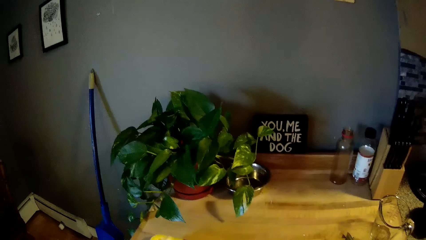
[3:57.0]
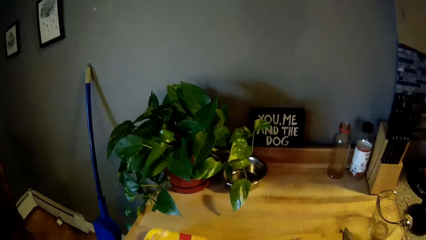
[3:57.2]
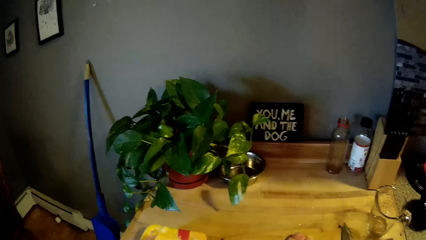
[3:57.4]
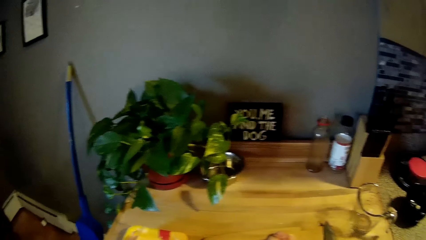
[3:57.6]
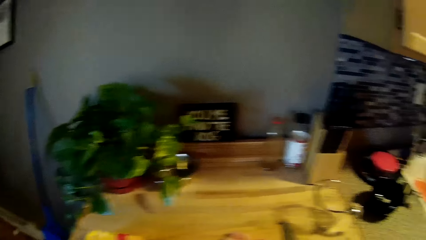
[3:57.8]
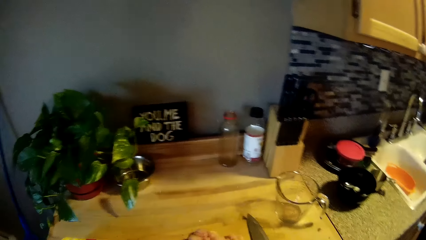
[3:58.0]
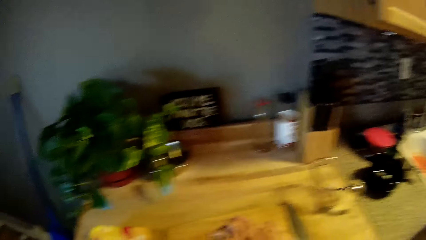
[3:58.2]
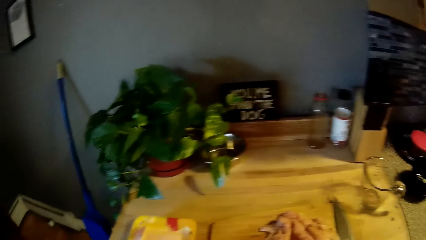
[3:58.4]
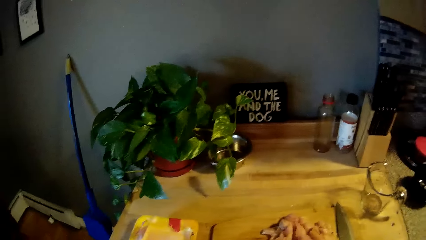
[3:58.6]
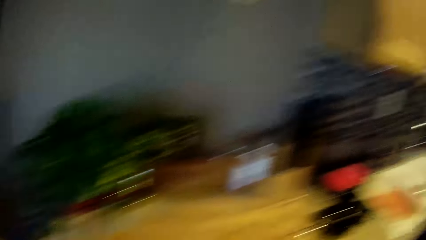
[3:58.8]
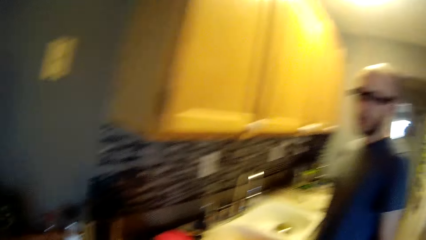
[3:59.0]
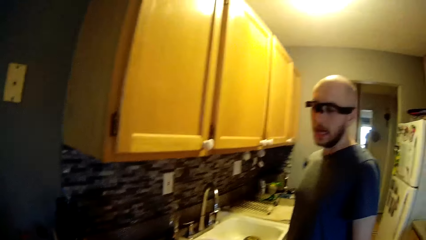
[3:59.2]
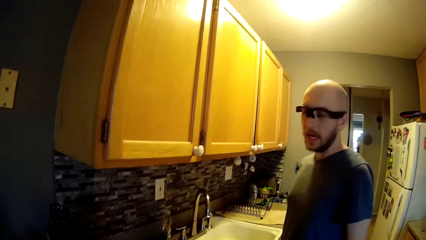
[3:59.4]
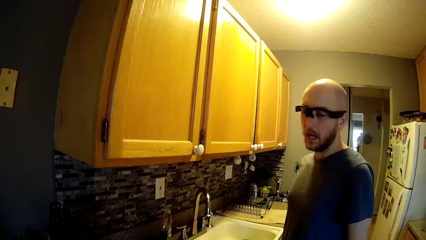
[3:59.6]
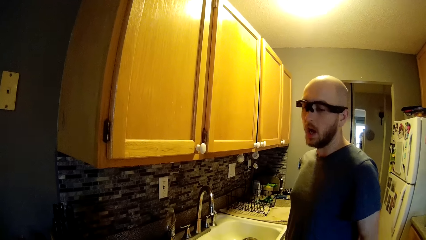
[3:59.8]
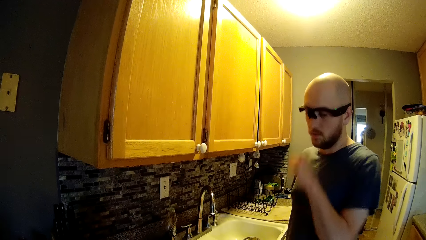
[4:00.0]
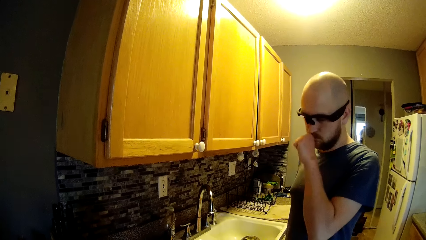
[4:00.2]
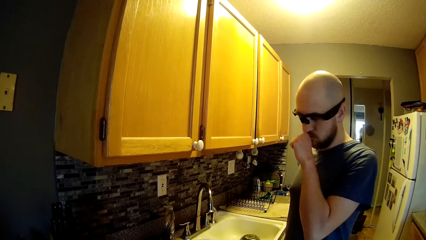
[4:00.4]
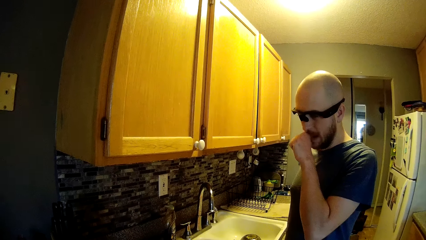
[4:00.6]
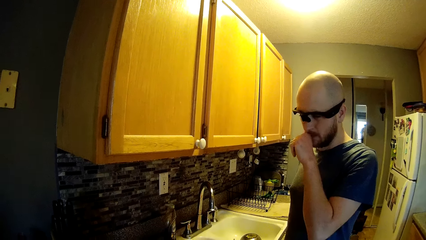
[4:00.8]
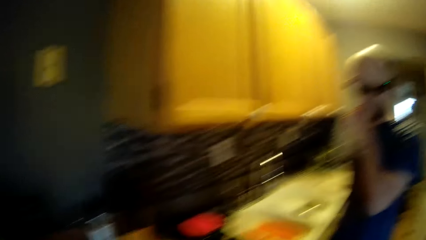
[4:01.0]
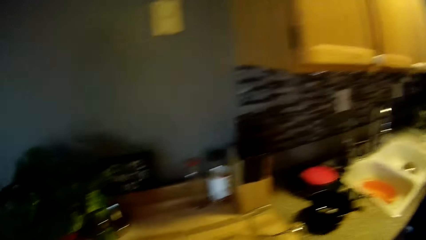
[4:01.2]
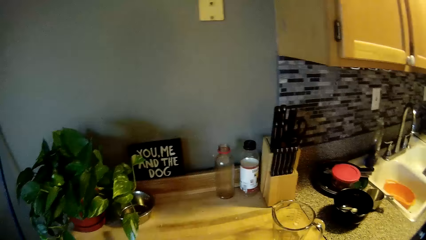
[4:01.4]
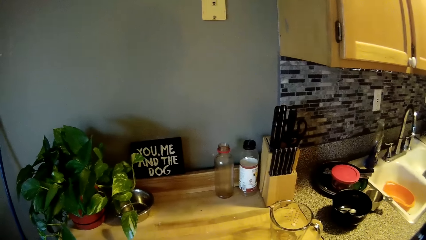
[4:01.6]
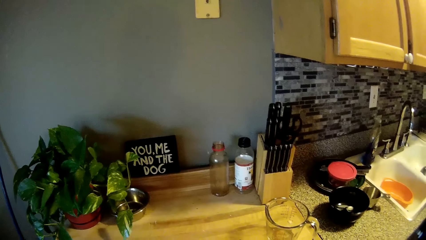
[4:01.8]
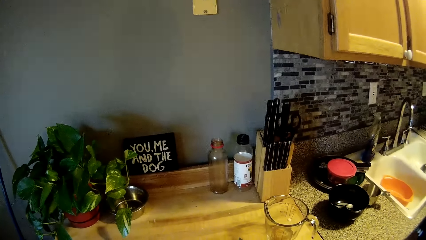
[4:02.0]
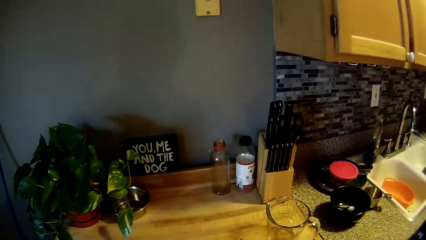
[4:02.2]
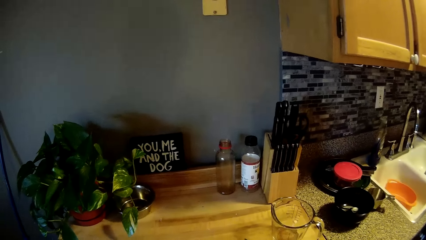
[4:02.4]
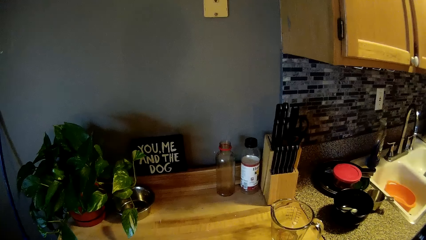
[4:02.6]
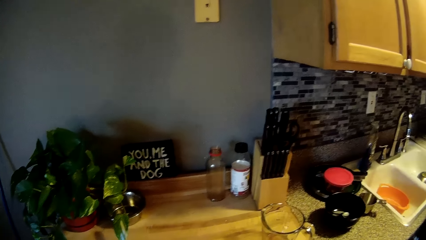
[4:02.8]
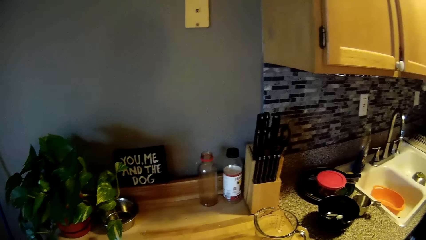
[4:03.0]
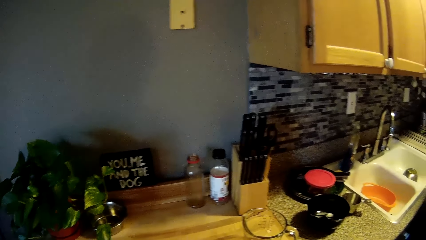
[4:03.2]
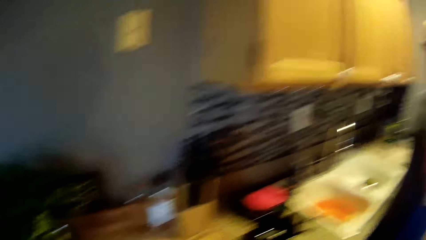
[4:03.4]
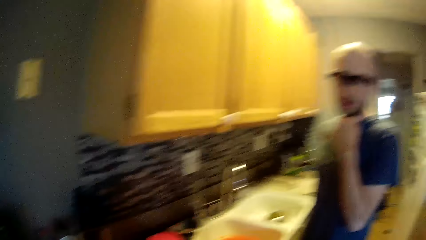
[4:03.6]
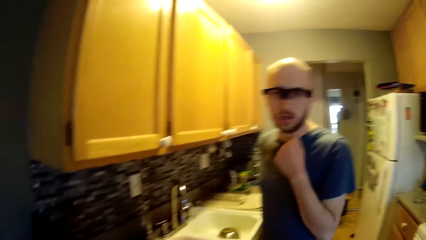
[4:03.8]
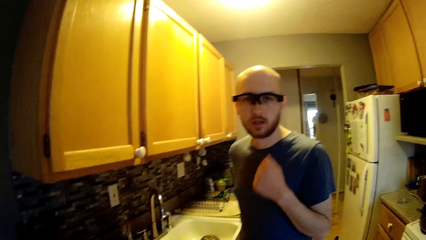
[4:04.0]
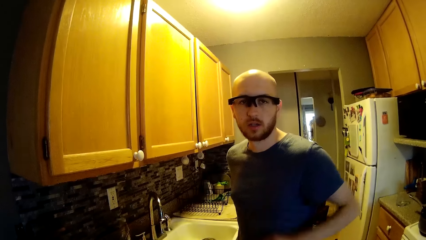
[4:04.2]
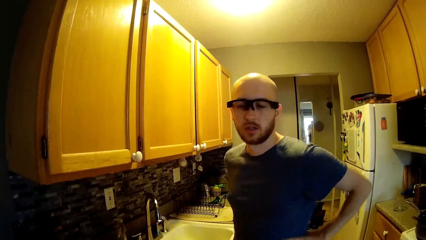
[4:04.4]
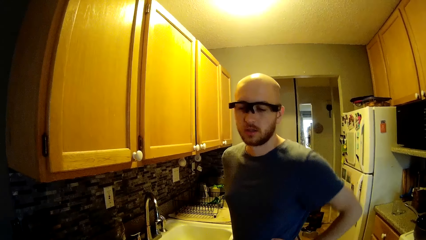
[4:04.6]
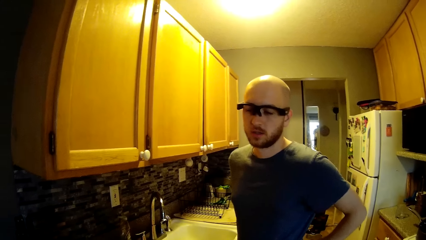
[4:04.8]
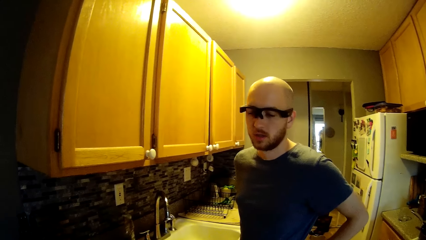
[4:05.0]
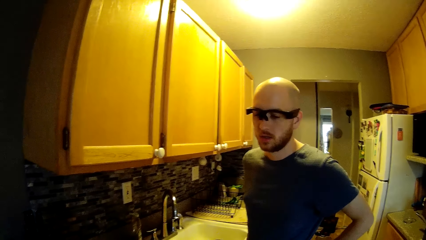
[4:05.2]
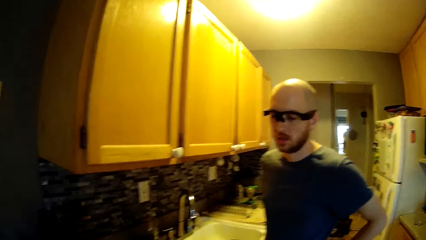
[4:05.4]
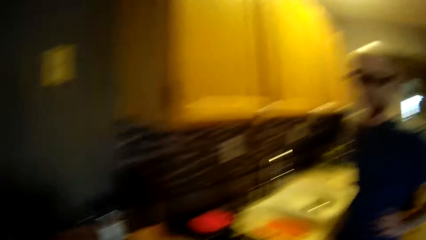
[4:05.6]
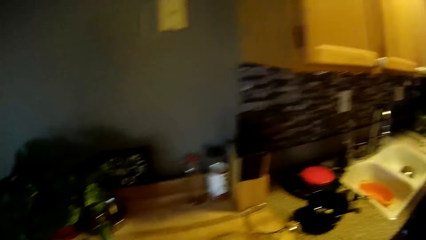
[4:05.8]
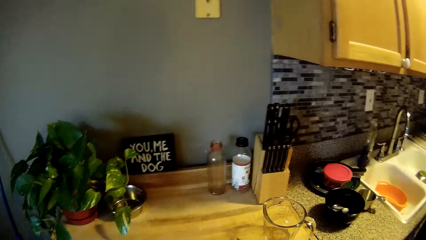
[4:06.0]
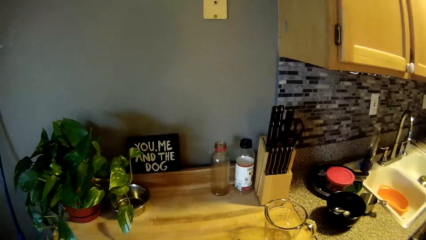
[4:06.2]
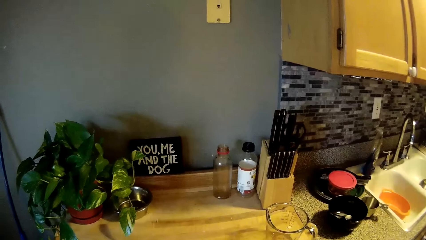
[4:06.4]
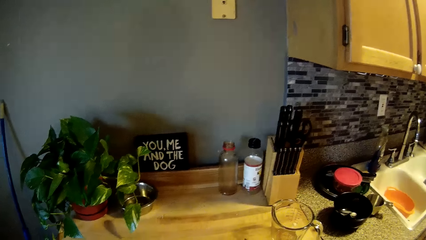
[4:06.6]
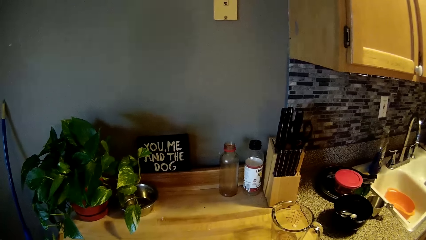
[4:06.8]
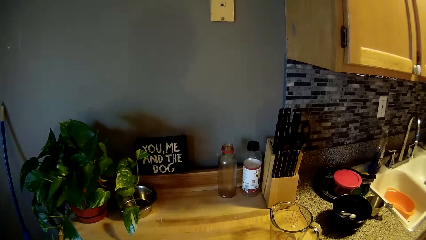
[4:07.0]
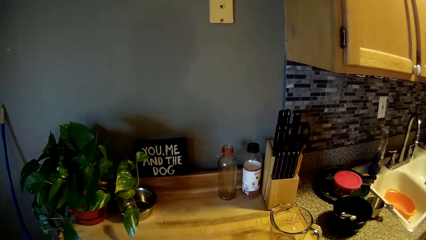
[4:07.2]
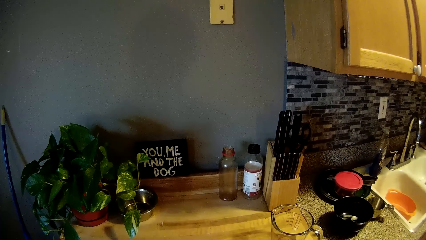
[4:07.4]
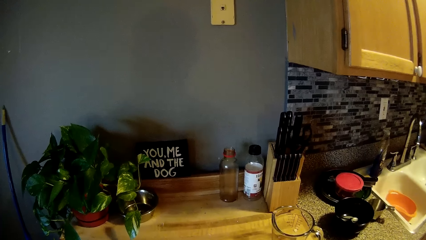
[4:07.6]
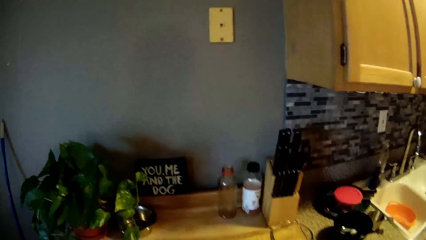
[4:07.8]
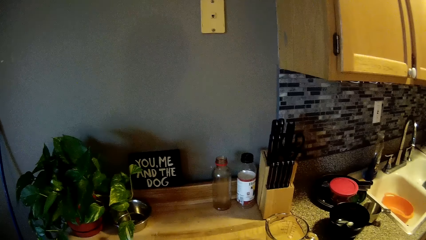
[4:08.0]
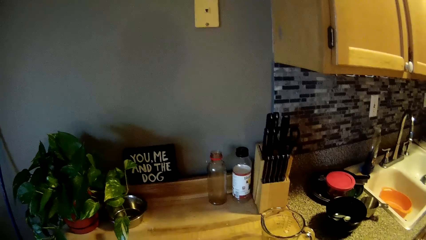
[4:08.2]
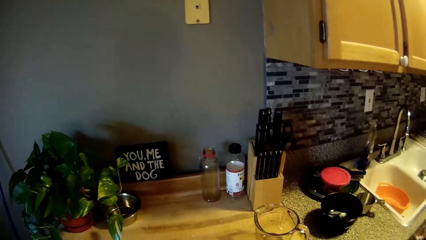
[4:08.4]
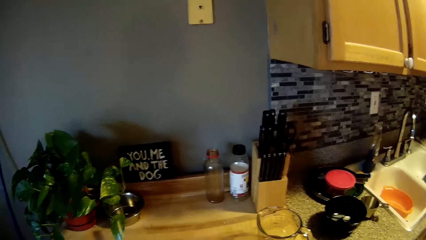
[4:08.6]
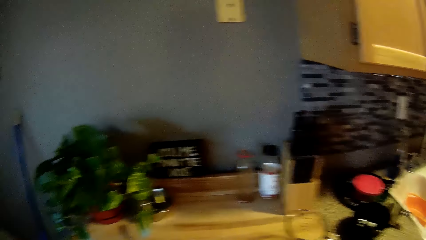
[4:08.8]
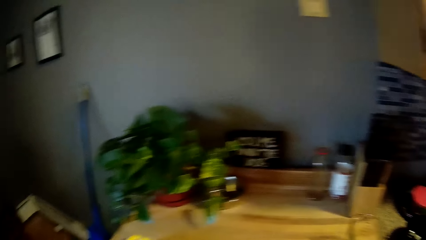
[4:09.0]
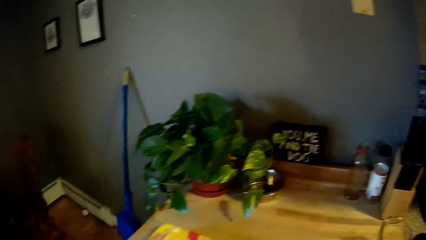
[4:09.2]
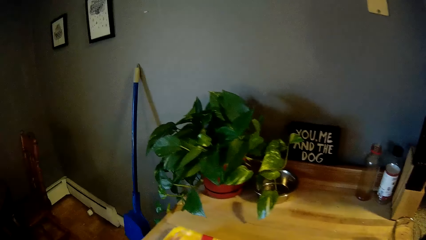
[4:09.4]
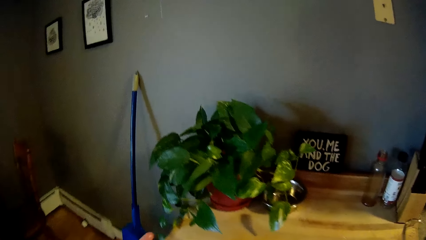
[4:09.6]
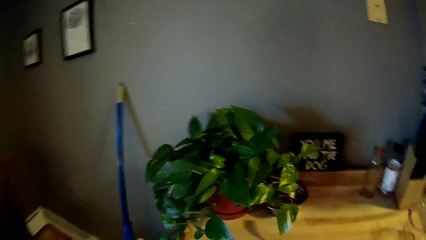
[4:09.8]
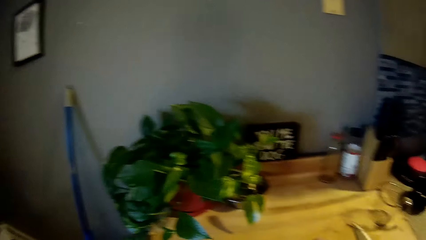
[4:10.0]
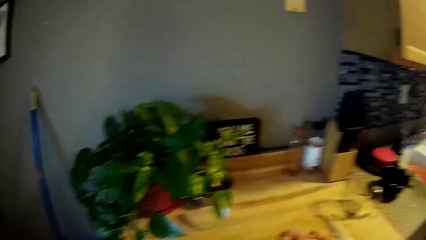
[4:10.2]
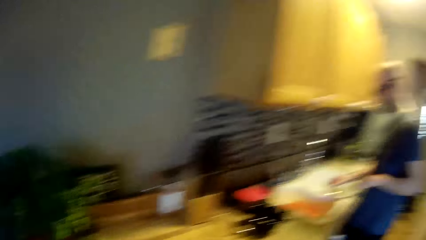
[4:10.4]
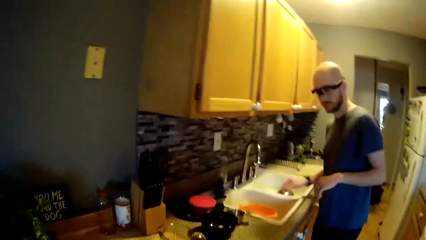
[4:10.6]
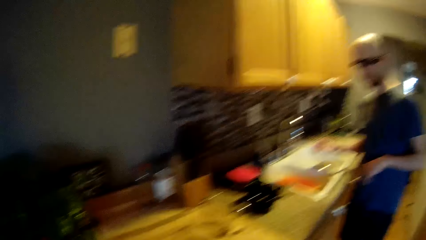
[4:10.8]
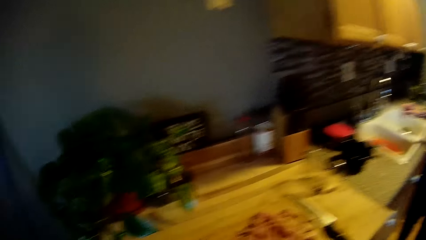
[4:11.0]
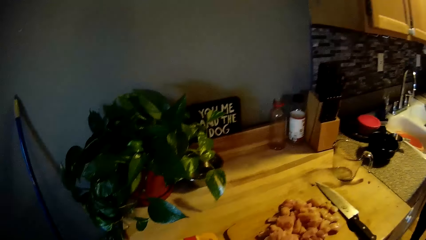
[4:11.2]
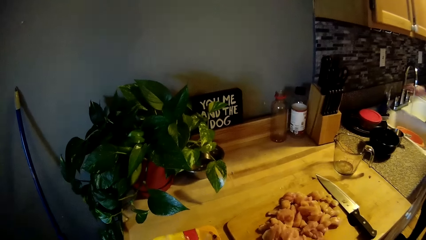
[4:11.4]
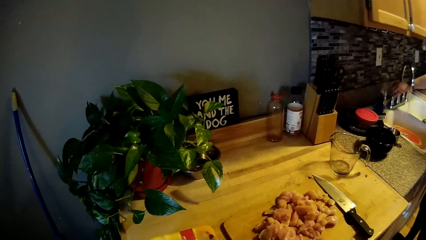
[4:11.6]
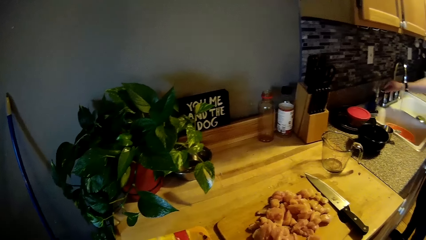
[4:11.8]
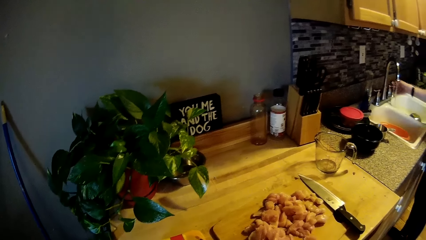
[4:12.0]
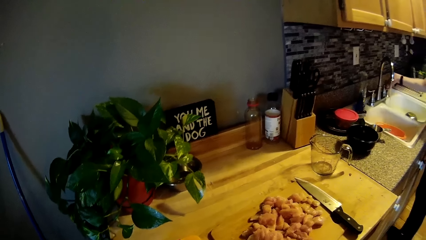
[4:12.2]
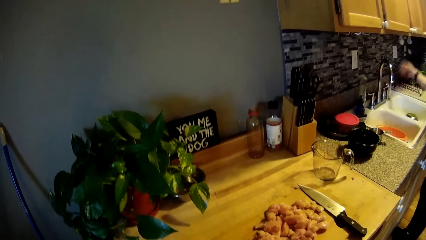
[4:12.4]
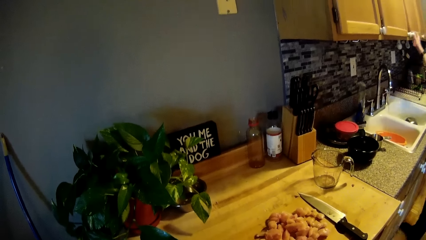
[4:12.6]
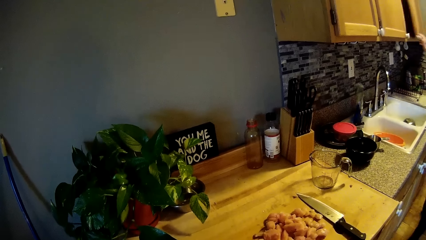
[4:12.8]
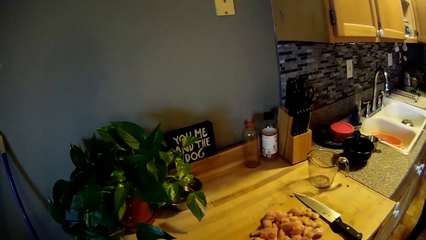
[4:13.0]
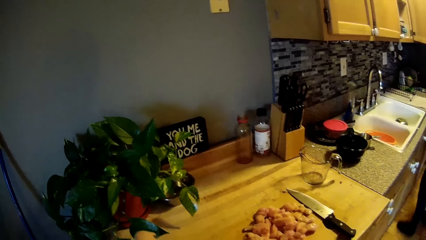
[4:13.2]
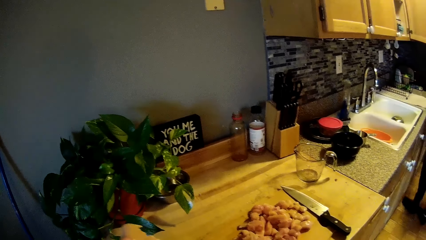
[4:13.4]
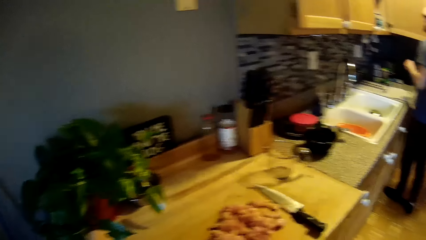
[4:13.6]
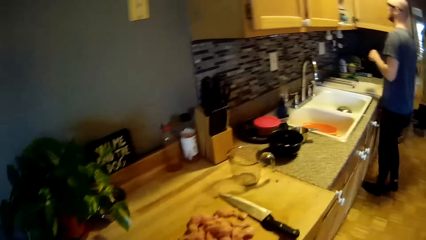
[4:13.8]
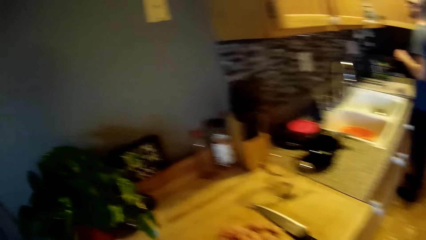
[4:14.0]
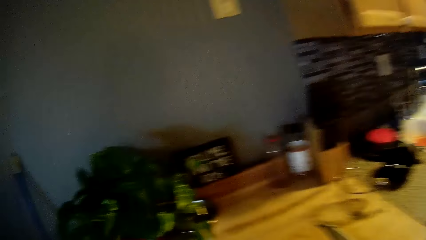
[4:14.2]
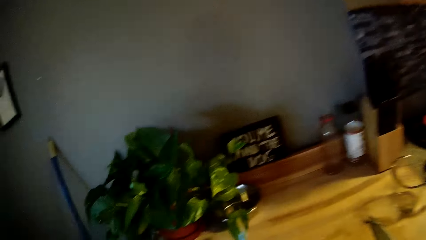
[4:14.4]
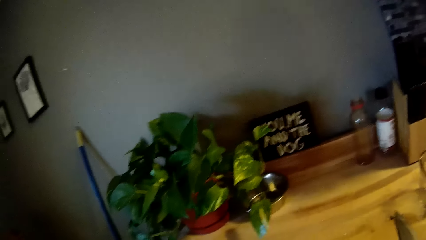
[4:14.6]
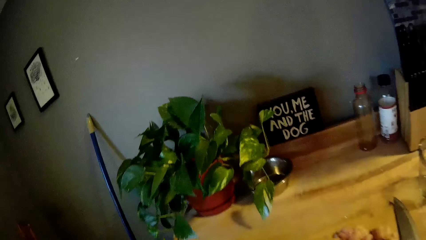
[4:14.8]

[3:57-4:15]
The camera wearer looks around the sink table. They look at a man. The man places his left hand on the mouth. The camera wearer looks around the sink table. They look at the man. They look around the sink table. The man closes the tap and opens a drawer door.
